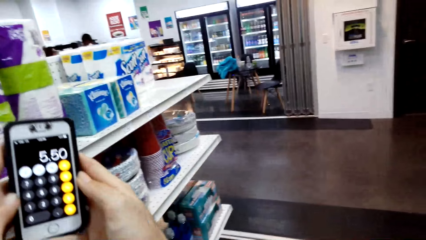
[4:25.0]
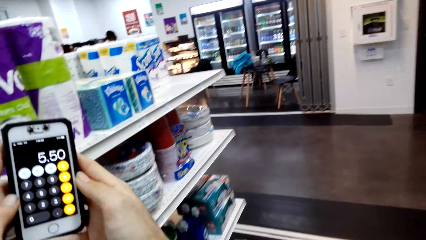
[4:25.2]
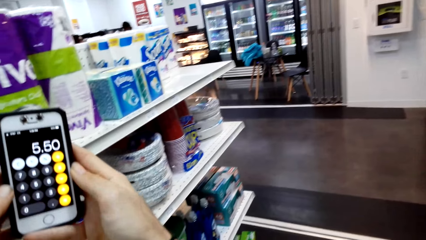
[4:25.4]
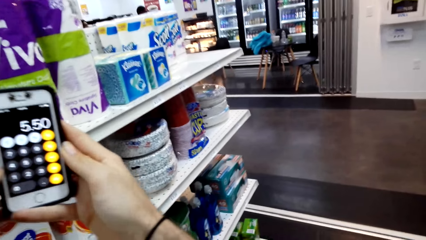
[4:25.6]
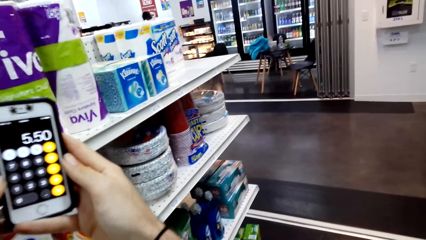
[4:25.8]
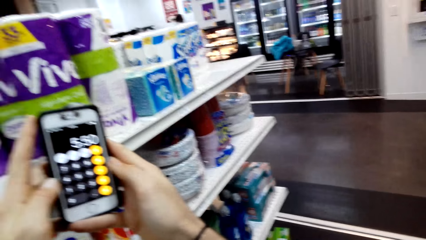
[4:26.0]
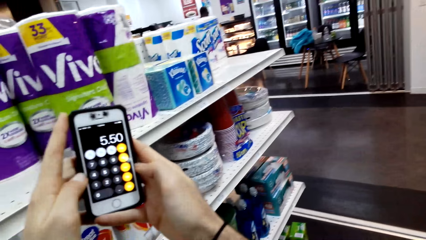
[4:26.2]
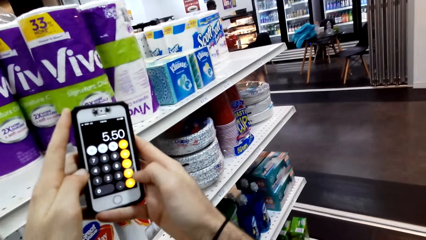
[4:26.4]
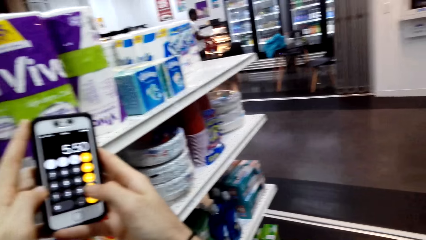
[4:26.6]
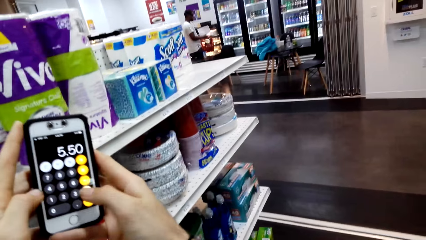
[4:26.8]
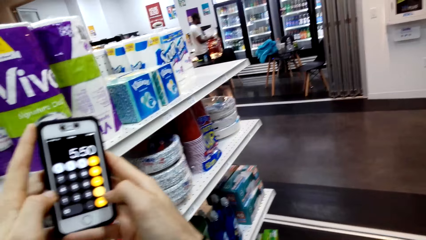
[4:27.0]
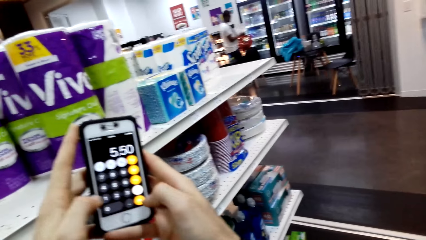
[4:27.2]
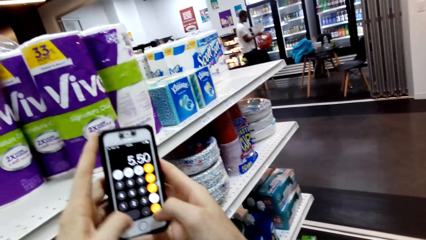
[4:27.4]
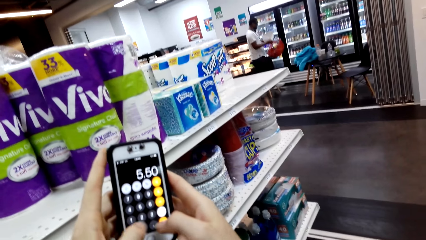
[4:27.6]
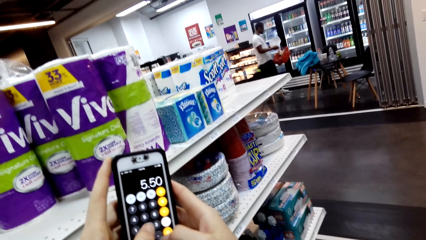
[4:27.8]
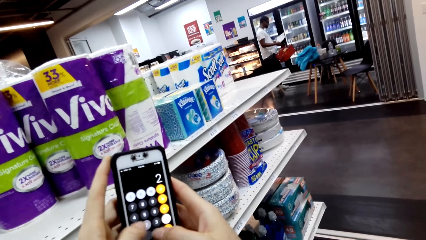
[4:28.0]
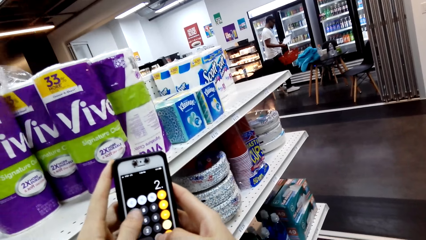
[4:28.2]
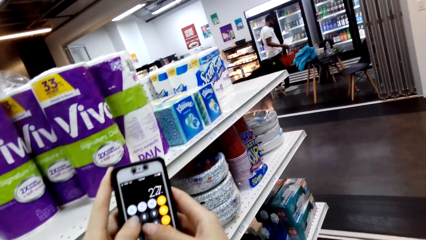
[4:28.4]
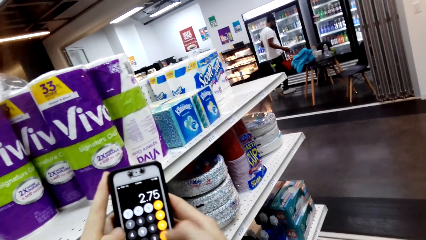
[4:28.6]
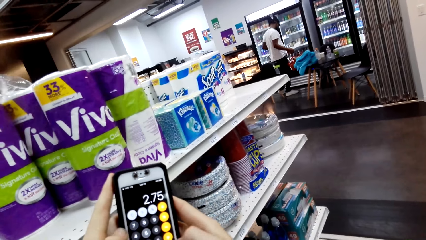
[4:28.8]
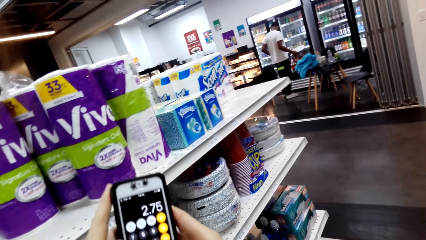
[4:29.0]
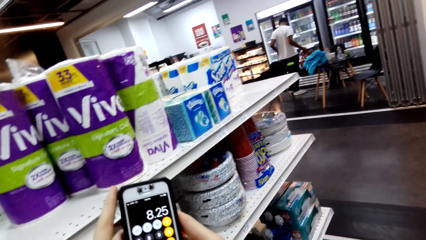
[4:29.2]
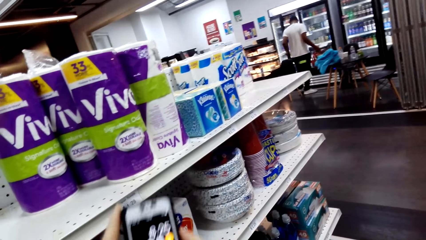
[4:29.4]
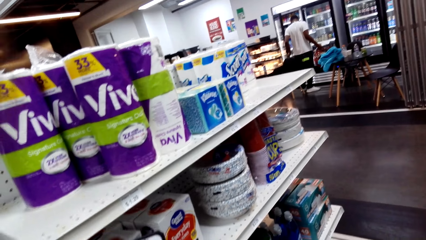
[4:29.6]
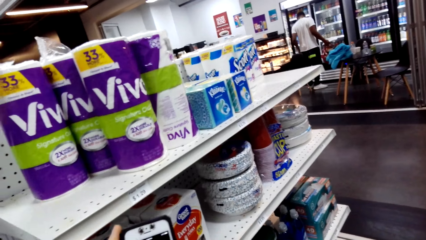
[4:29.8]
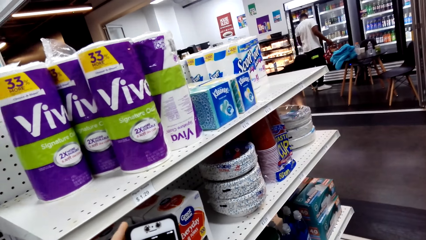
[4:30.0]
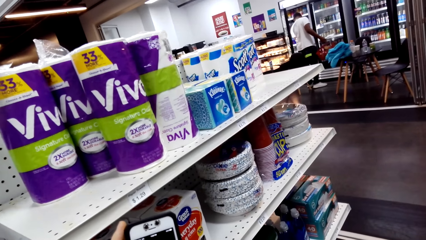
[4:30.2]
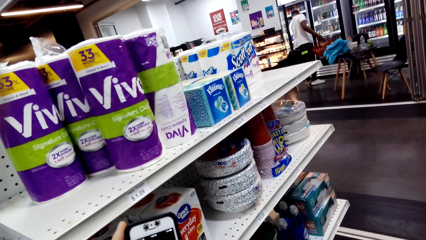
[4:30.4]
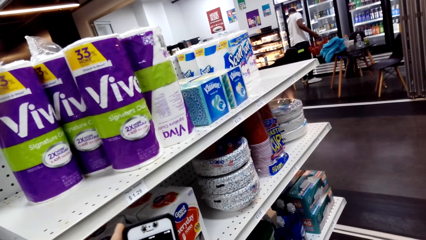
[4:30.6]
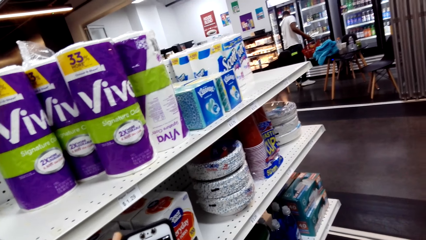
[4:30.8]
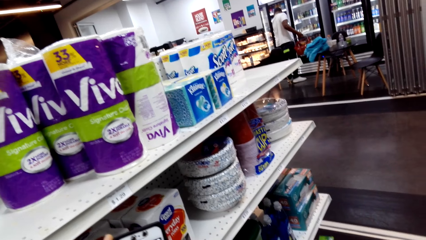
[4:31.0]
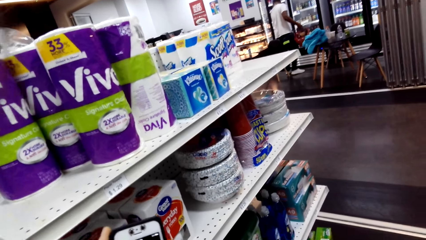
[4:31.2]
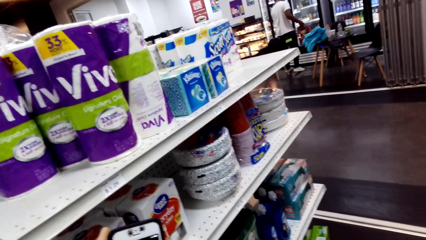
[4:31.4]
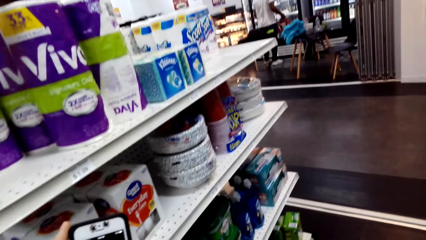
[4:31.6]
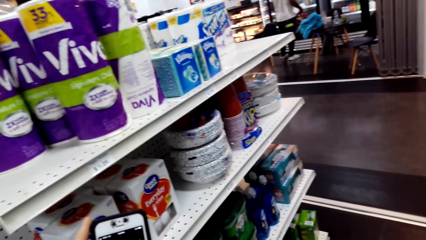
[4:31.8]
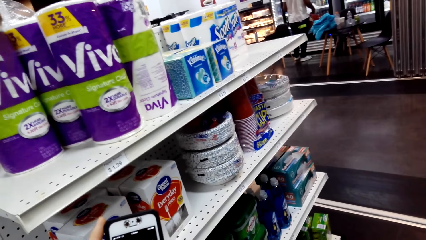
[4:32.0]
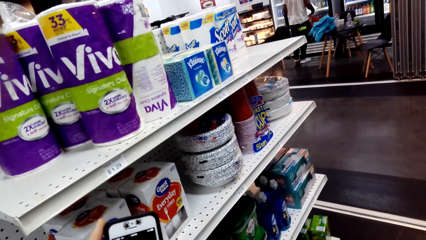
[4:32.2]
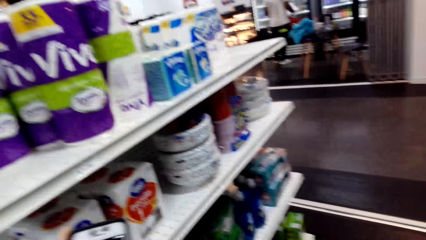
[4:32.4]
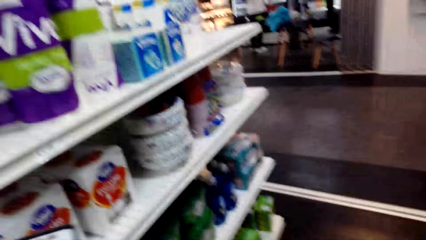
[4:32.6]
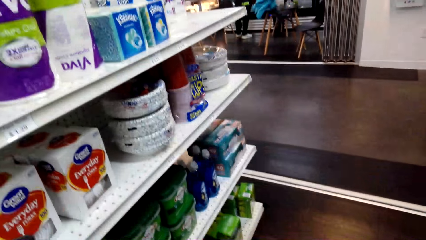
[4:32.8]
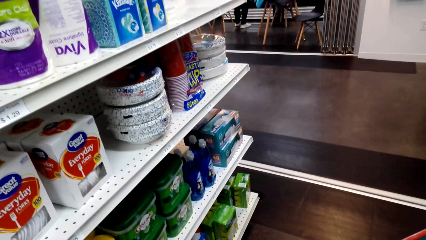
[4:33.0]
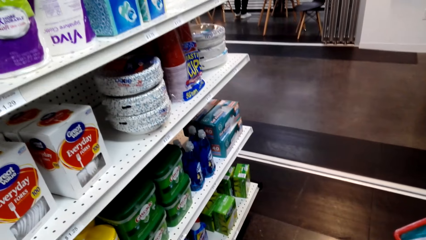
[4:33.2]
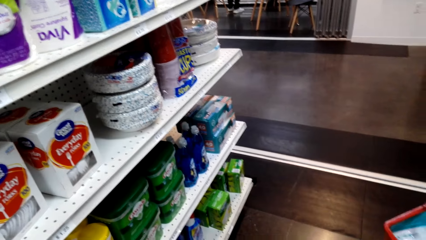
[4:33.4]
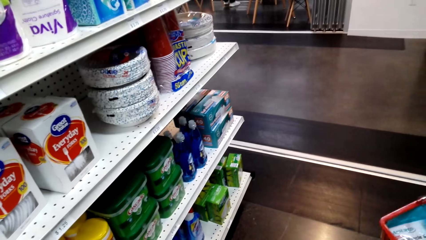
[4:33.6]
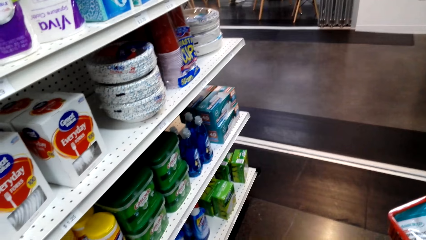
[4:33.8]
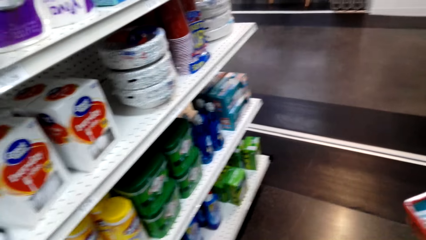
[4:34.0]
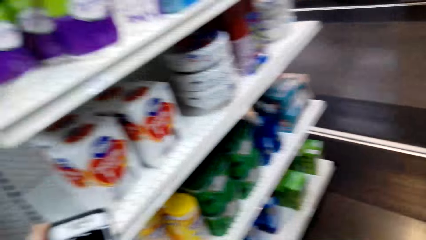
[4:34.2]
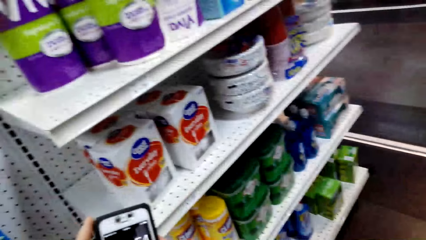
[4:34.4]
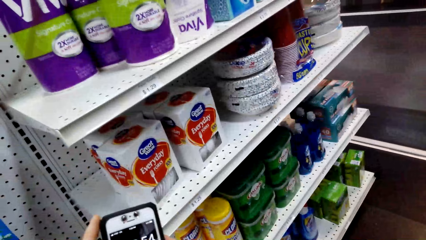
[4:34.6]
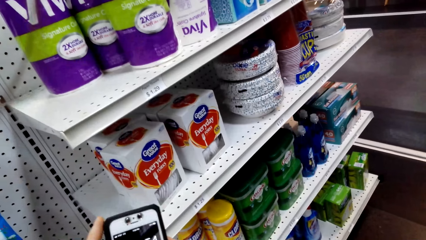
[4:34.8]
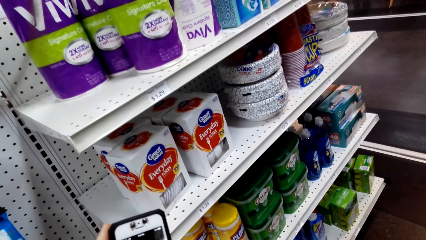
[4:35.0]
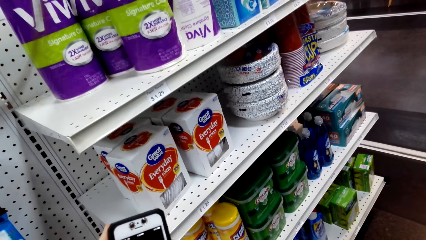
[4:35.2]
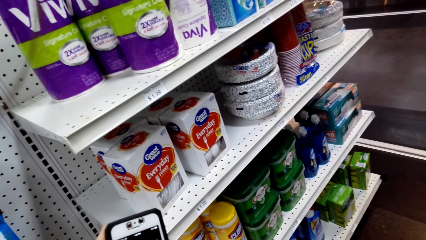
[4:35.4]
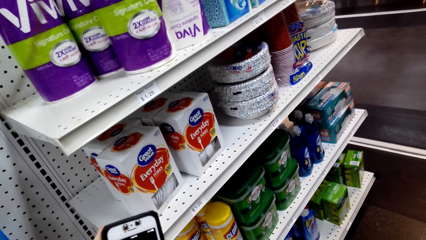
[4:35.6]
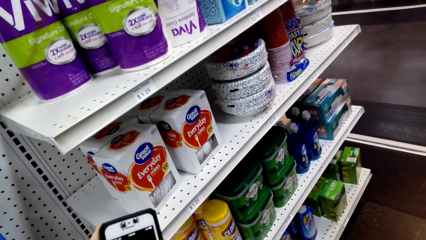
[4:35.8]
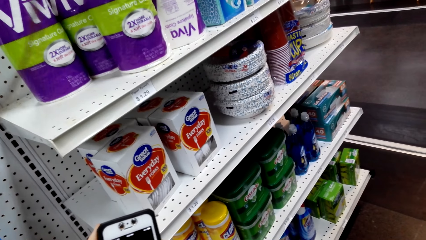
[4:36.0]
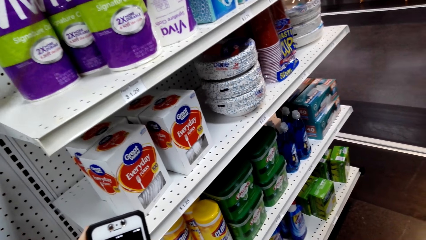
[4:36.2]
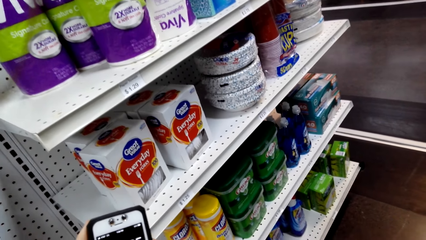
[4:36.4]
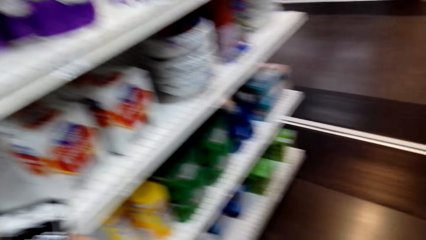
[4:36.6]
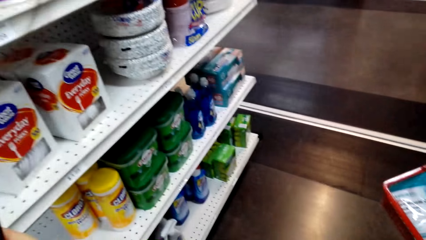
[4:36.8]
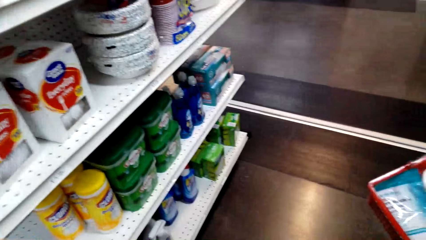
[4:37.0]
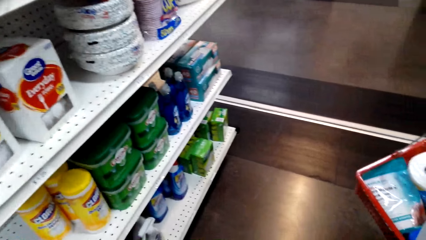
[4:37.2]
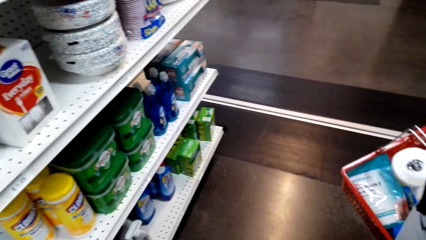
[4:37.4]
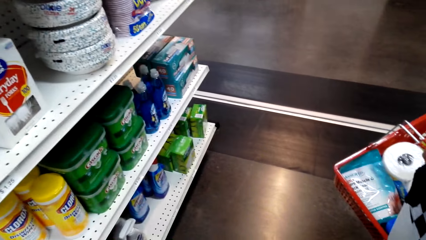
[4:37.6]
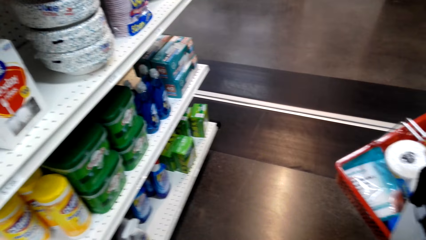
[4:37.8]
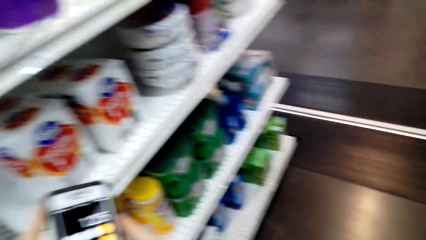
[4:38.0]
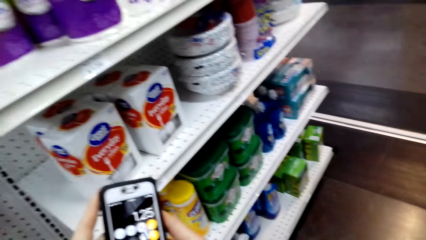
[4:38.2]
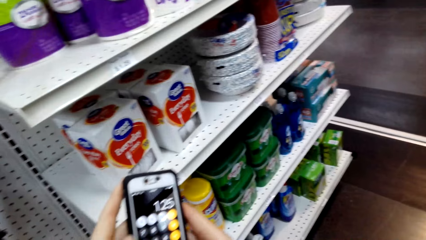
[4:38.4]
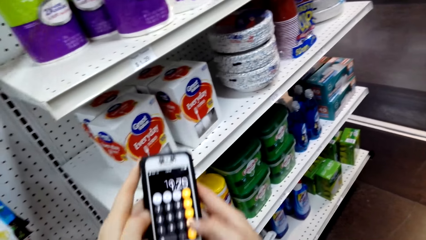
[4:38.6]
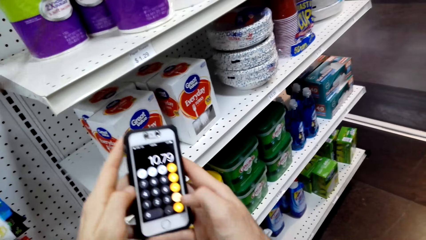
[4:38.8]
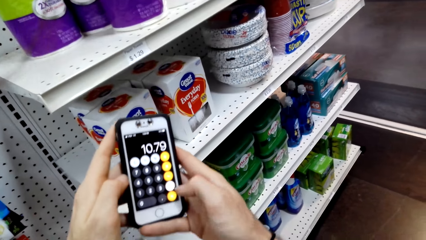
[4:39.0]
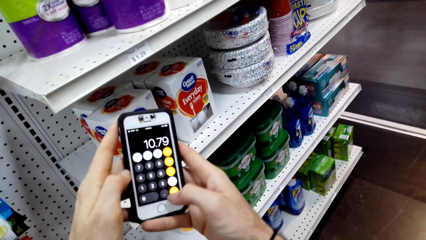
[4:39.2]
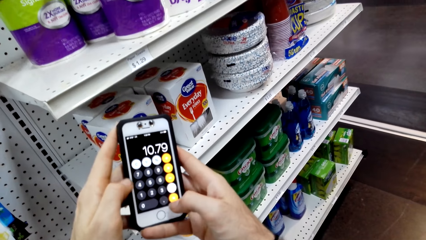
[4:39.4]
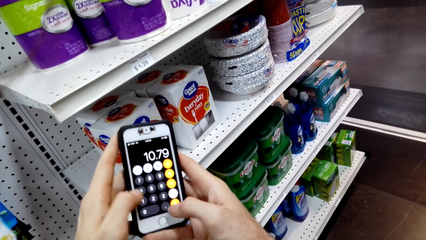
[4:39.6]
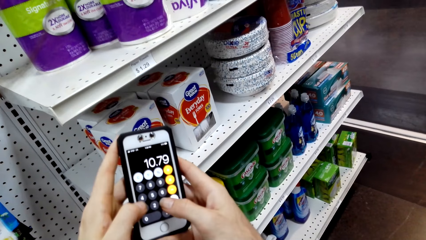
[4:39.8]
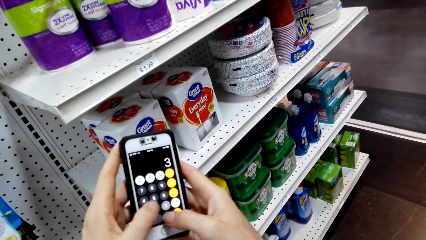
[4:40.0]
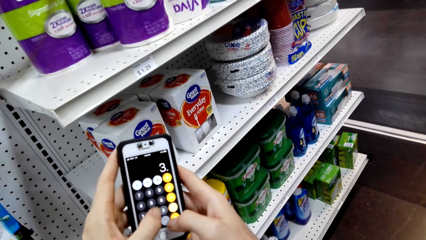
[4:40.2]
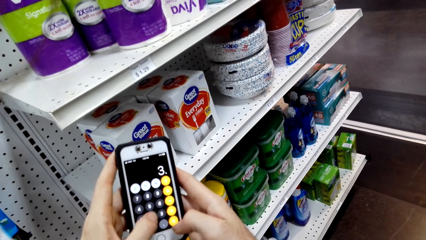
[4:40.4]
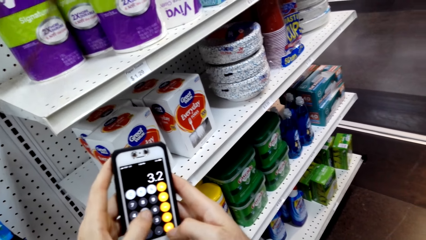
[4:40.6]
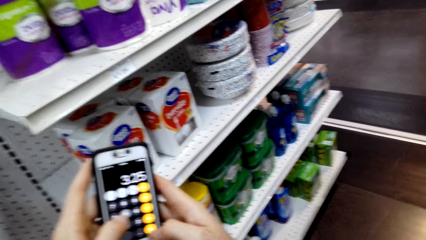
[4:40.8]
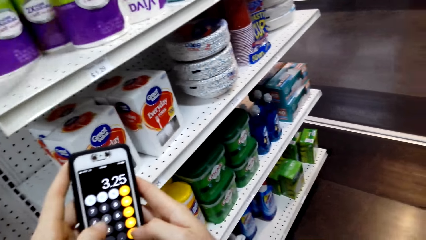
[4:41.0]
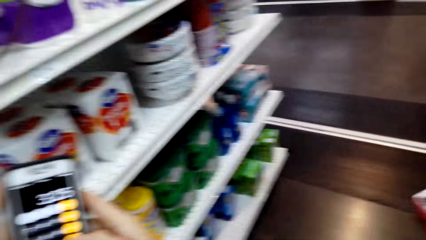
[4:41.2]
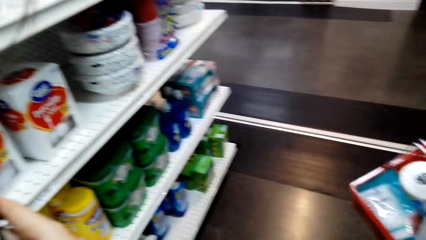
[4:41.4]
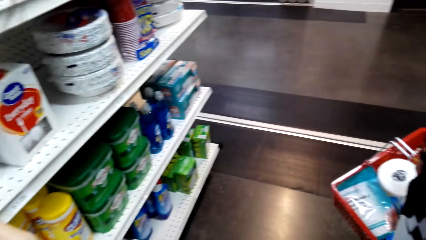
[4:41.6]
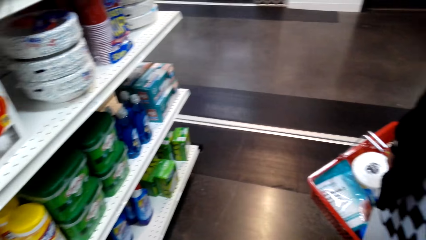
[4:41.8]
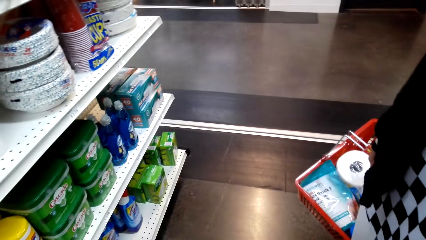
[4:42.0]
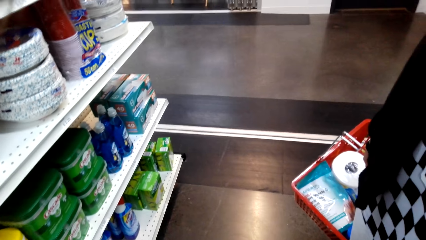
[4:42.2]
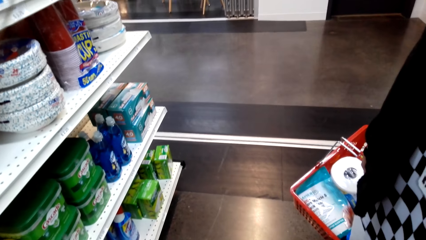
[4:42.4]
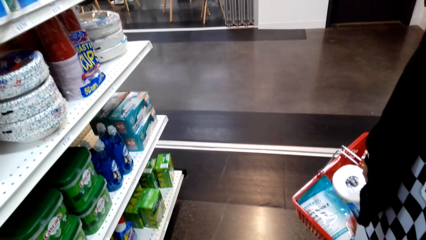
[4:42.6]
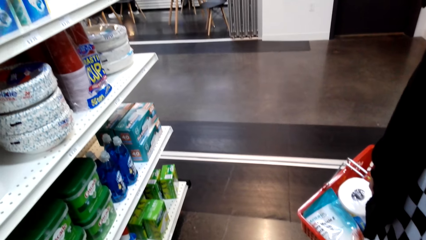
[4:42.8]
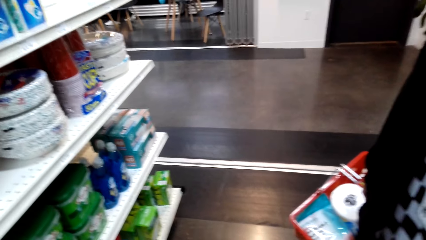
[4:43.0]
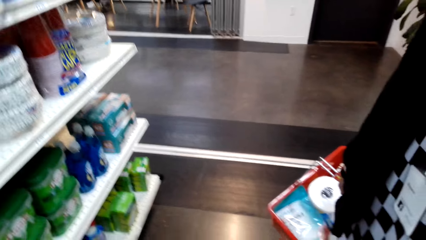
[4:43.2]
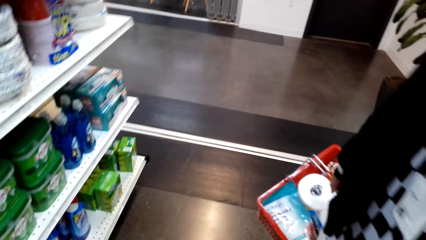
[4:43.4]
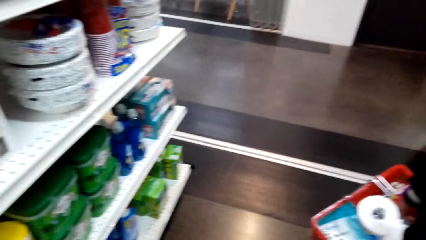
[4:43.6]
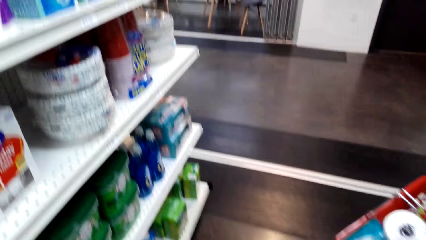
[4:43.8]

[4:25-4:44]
The camera wearer moves his head. He operates his phone. He moves his head.
